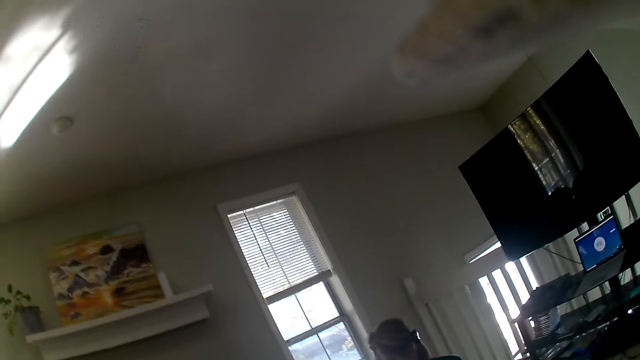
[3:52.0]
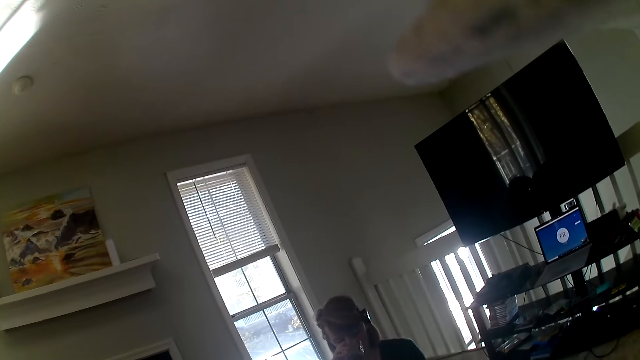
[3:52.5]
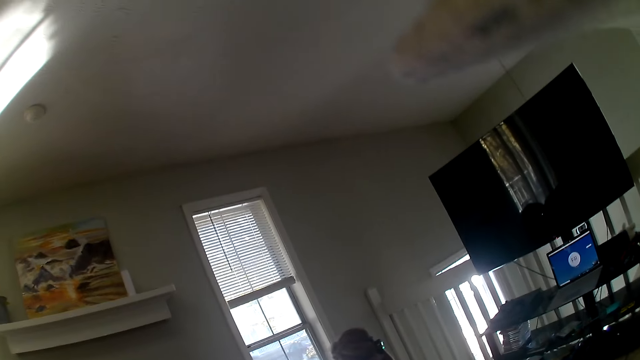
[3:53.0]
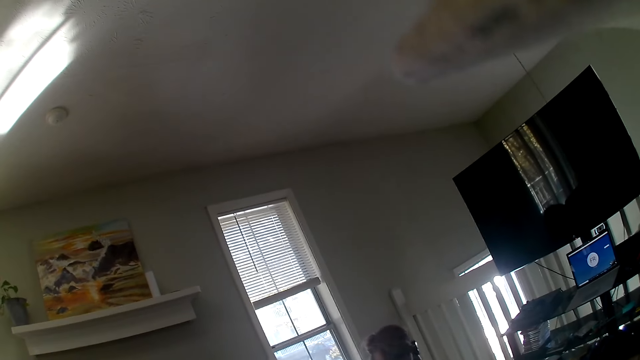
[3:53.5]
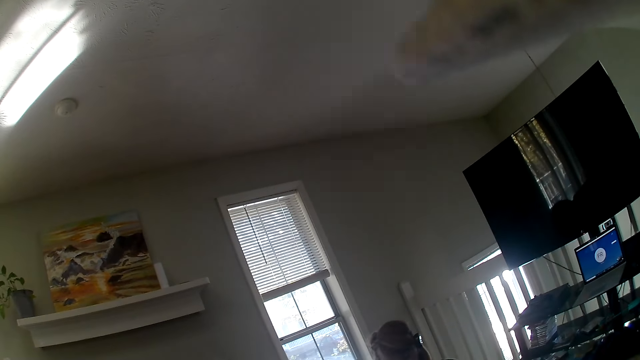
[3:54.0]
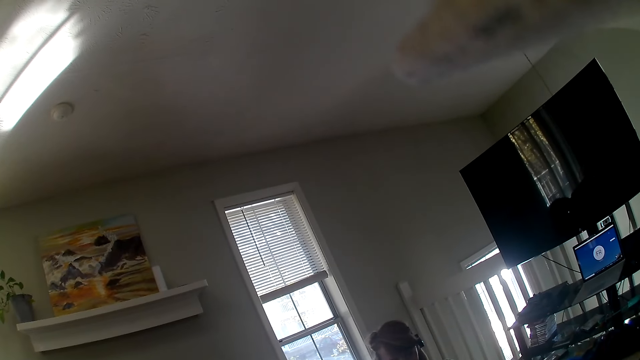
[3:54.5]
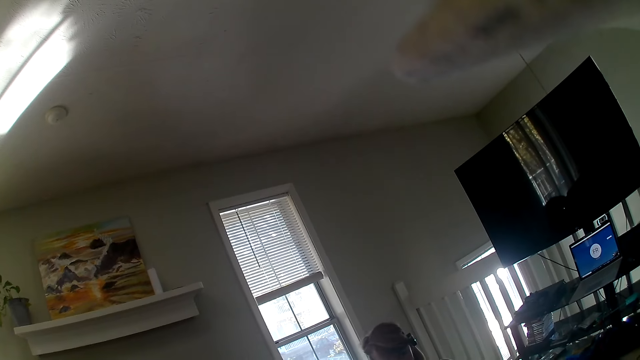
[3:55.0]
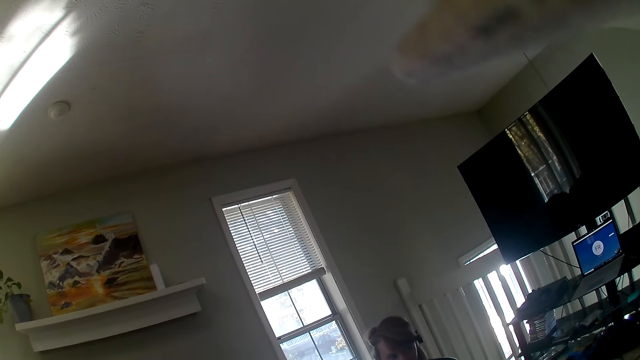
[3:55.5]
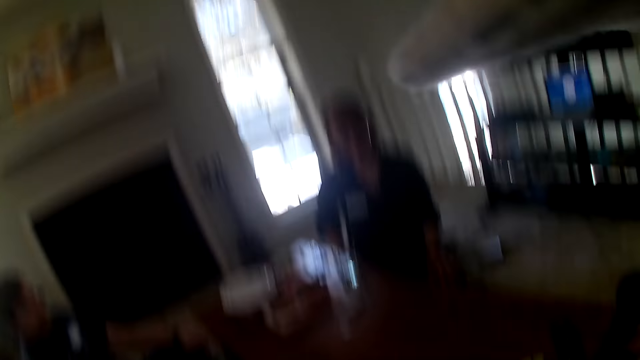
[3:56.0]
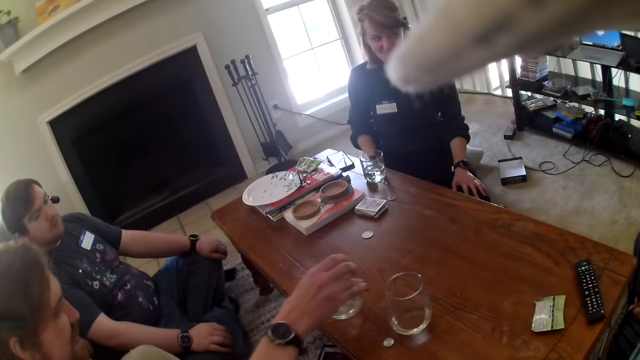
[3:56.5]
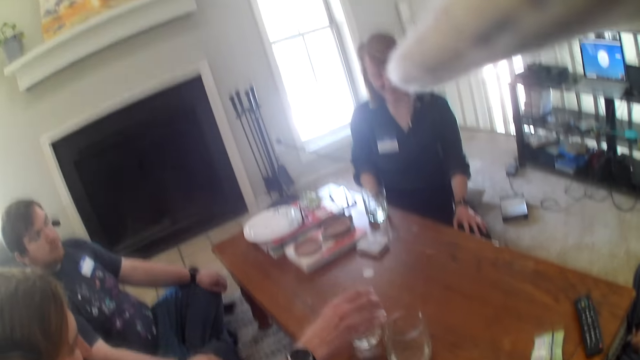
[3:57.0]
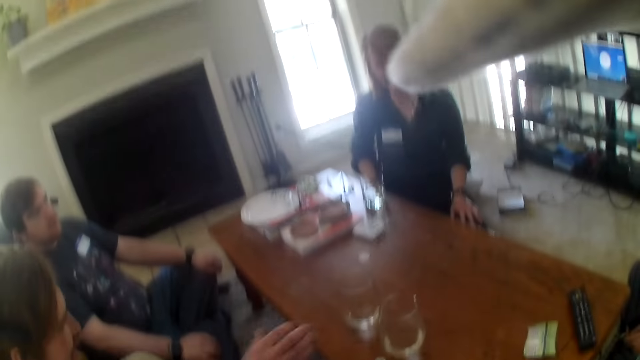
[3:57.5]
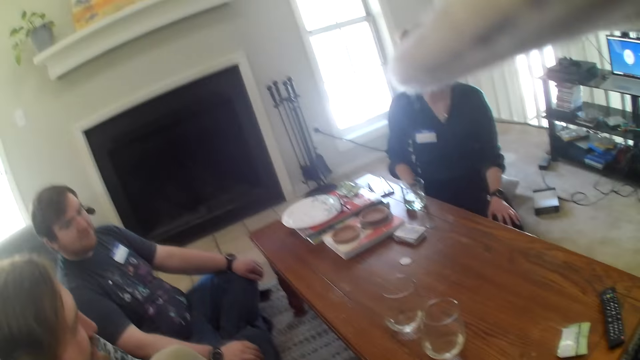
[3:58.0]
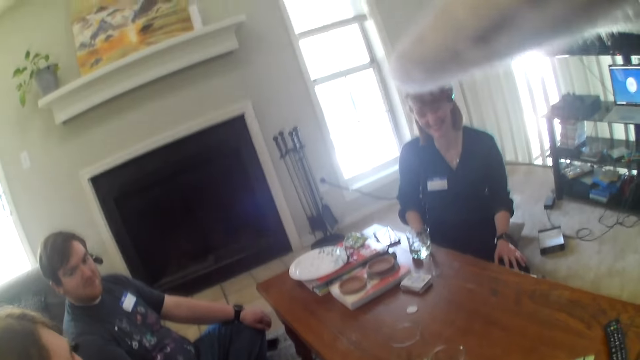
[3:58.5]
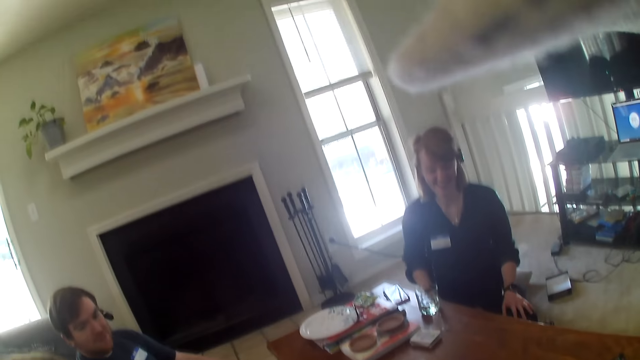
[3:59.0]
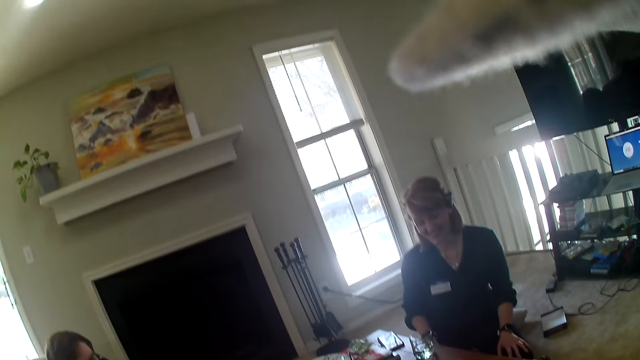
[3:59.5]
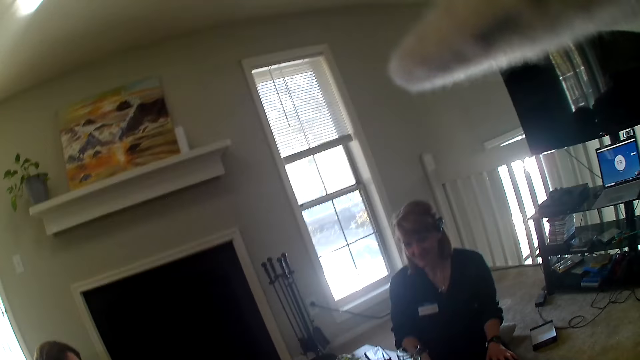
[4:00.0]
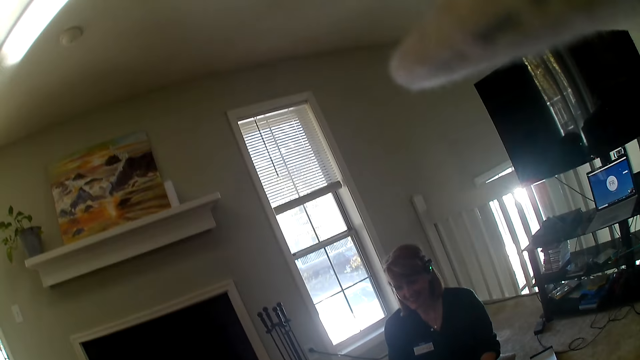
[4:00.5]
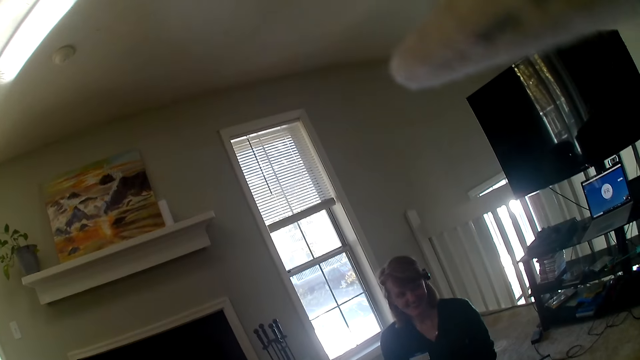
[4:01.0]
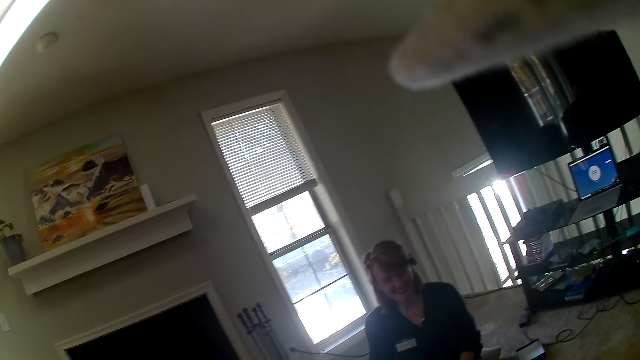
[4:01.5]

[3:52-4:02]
A woman talks to the others and the camera wearer. A man places the glass on the table. The woman talks to the others and the camera wearer.

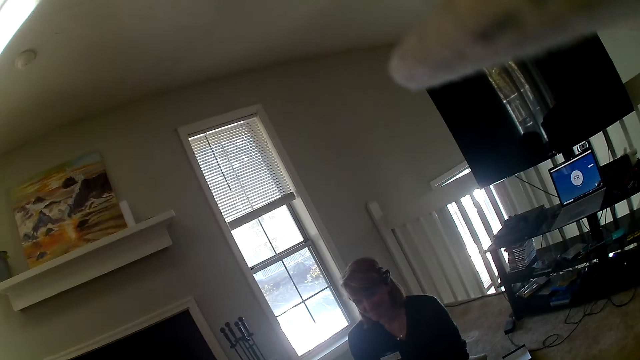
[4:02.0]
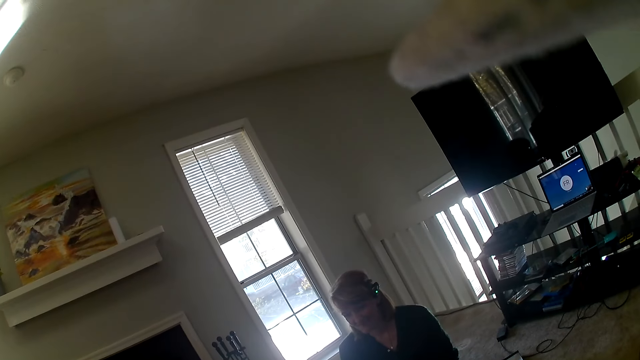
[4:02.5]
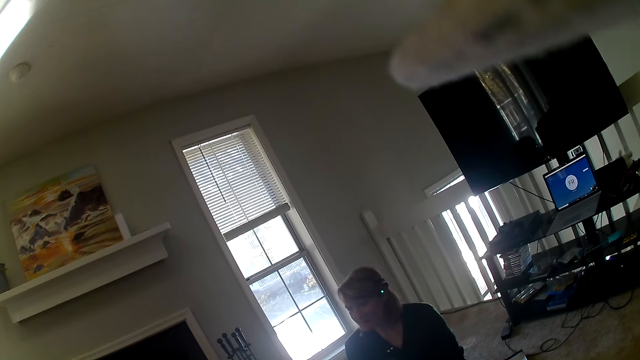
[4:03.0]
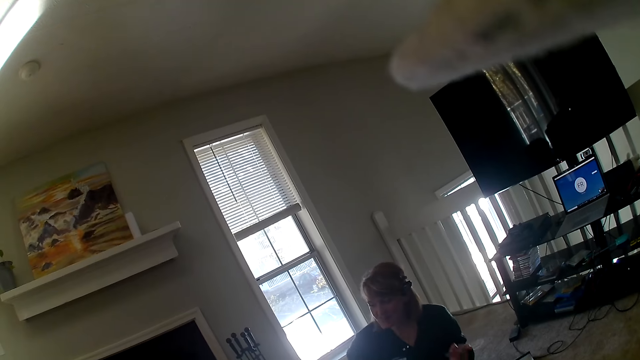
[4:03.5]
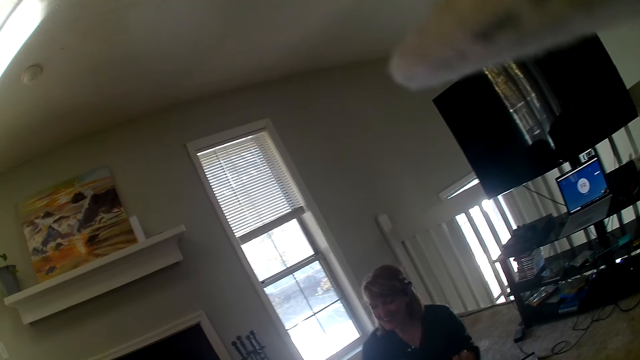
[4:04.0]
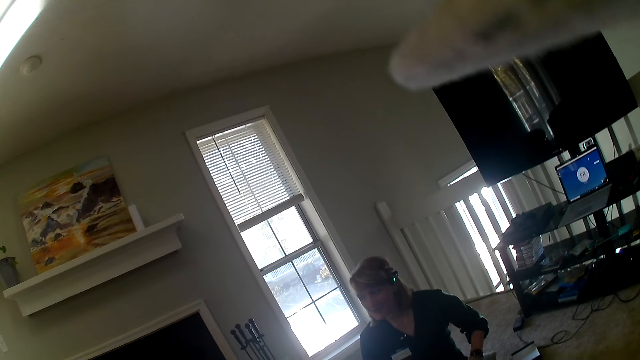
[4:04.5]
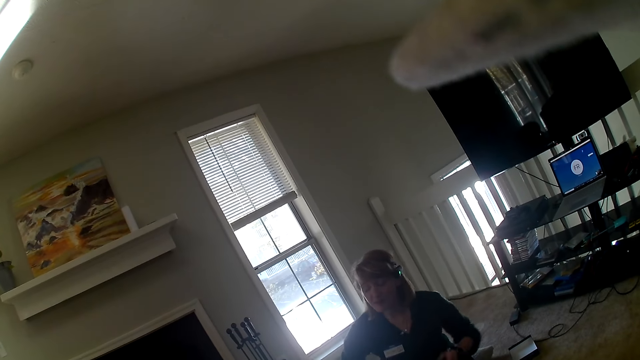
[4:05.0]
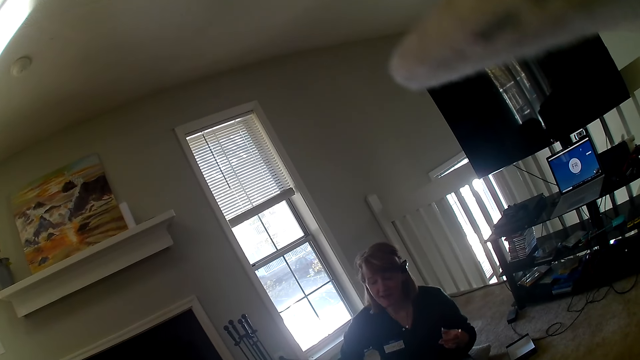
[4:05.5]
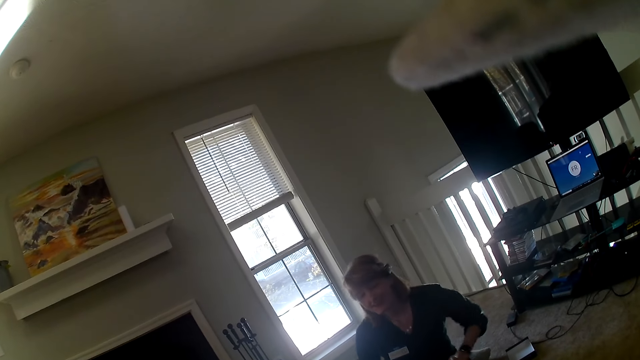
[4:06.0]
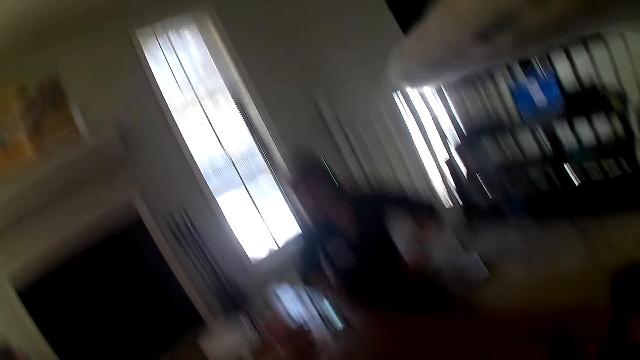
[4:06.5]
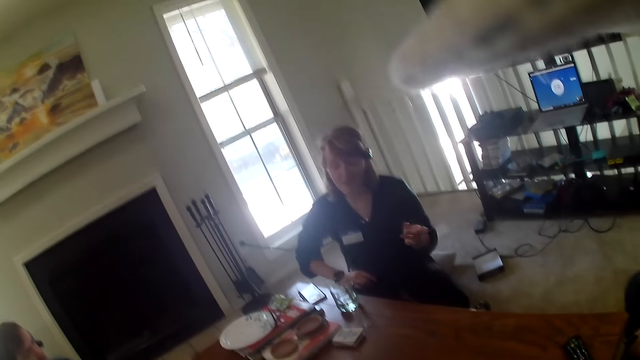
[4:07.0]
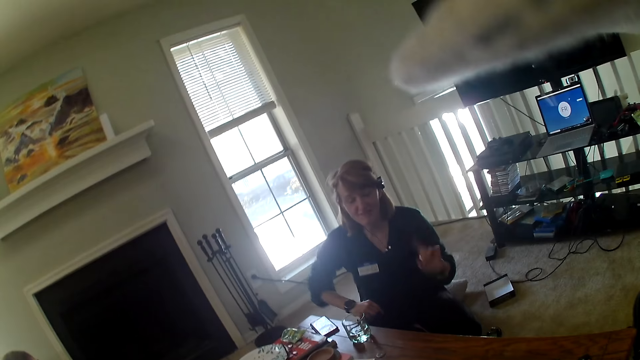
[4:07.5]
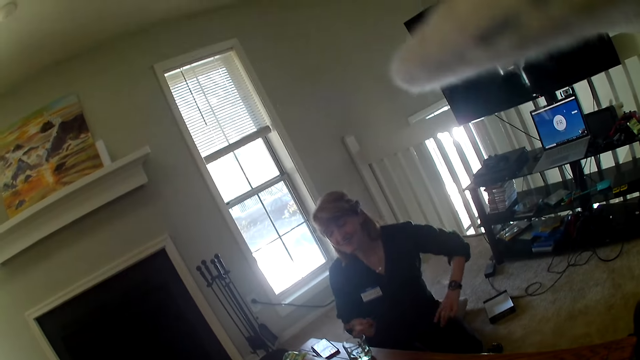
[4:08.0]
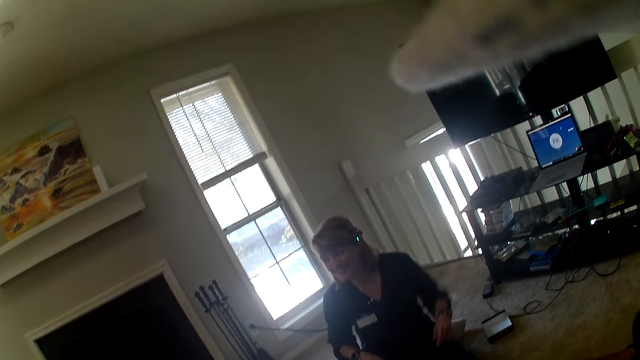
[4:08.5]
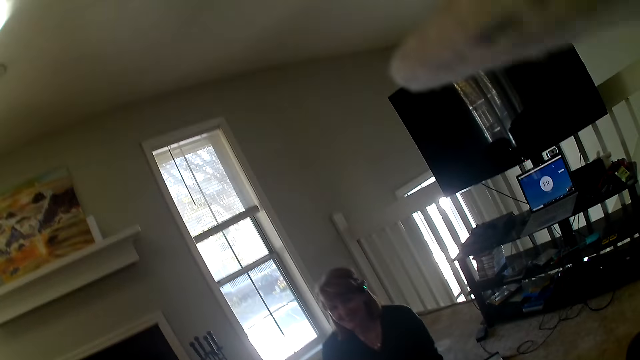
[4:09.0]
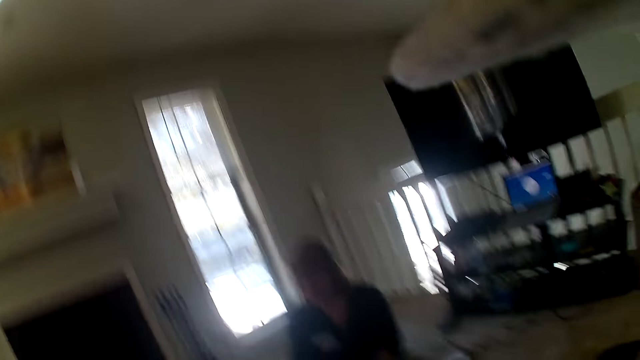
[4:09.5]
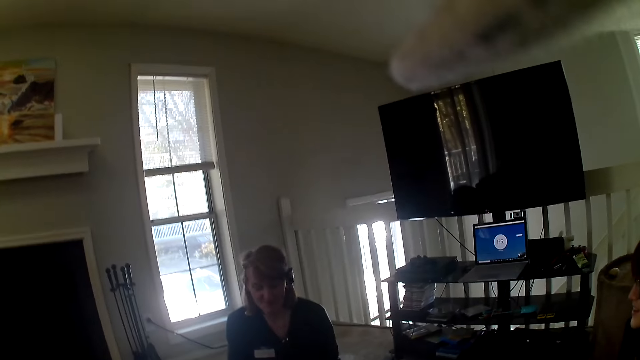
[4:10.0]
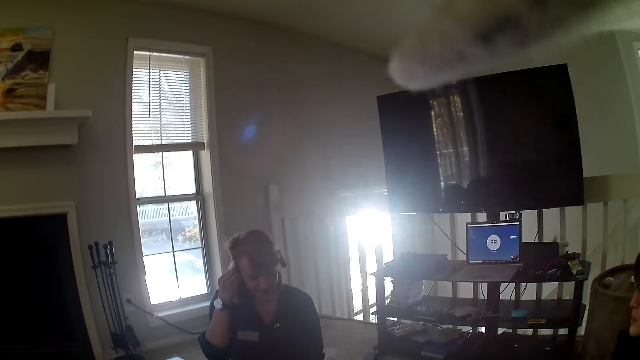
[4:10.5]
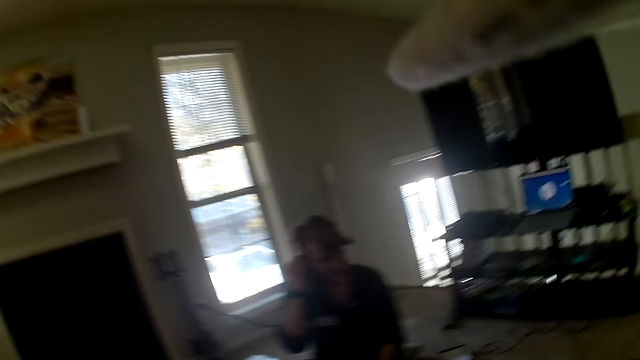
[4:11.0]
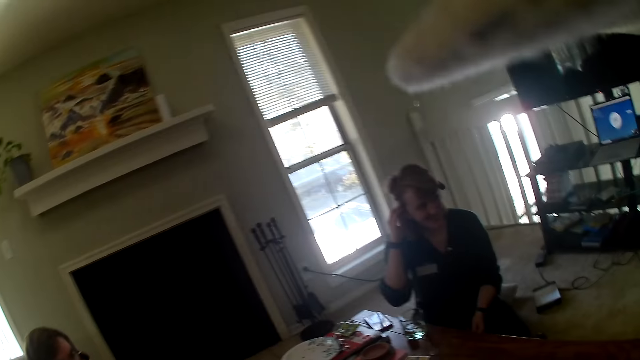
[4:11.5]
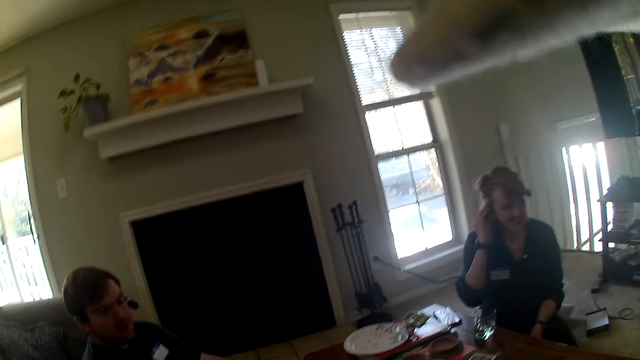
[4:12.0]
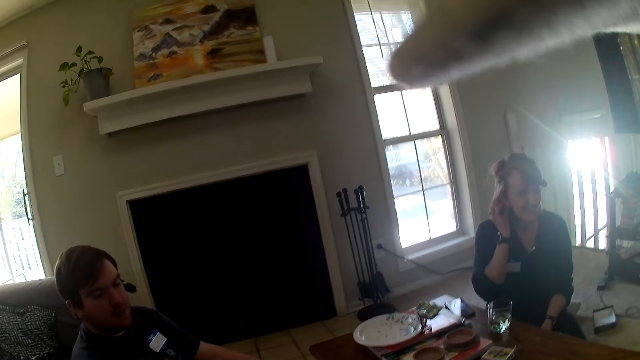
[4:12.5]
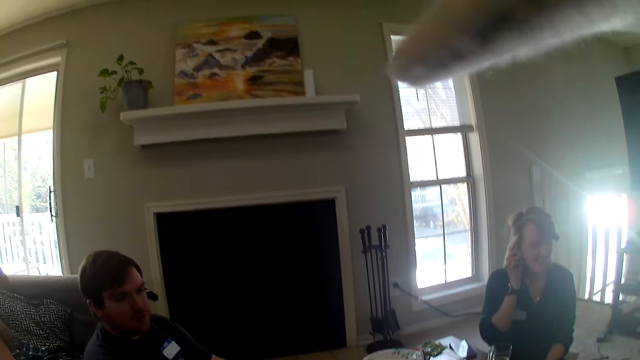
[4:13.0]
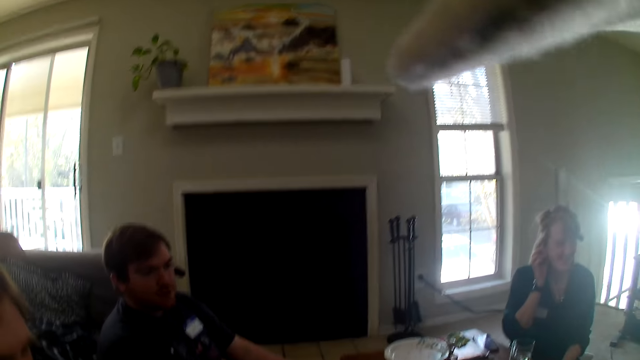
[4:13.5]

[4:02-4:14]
A woman dances. The woman talks to the others and the camera wearer.
